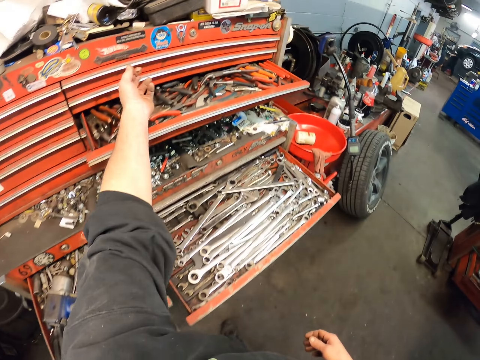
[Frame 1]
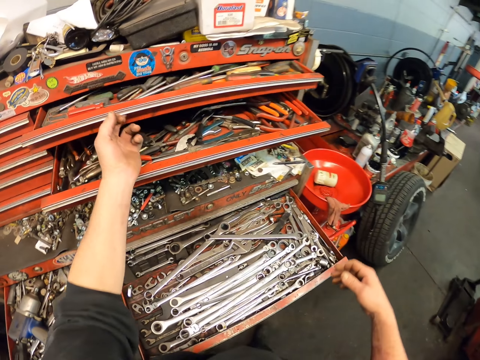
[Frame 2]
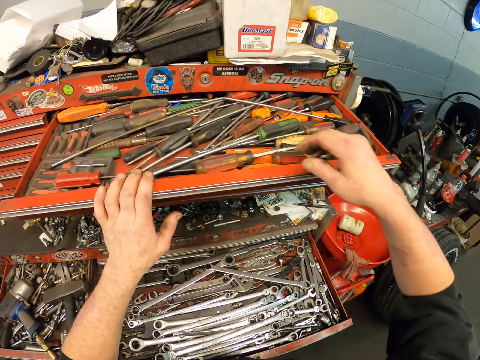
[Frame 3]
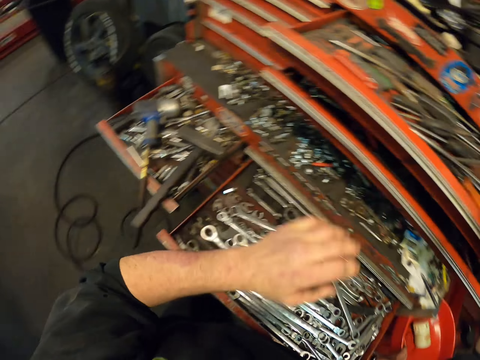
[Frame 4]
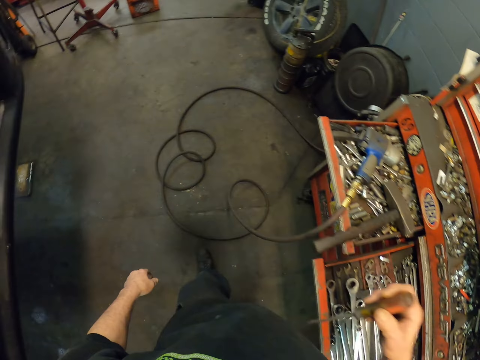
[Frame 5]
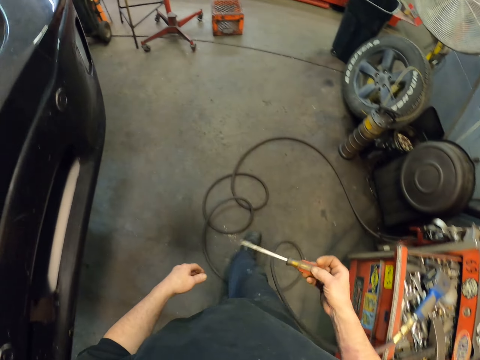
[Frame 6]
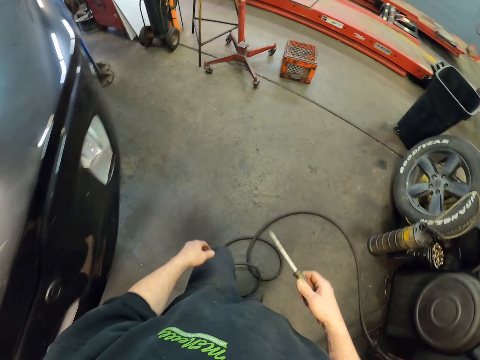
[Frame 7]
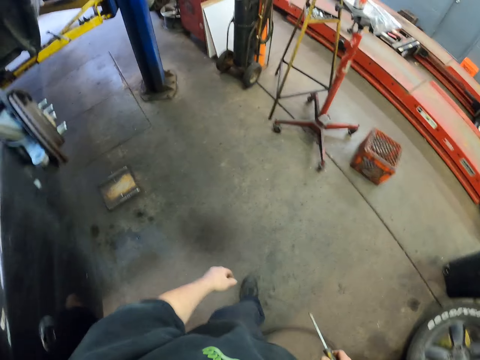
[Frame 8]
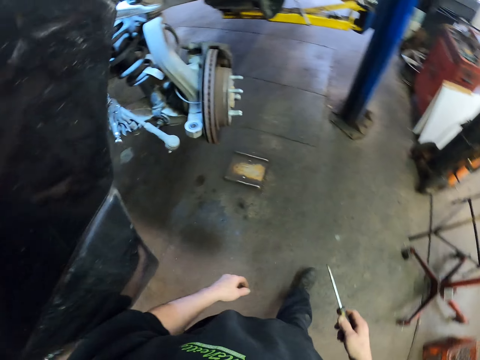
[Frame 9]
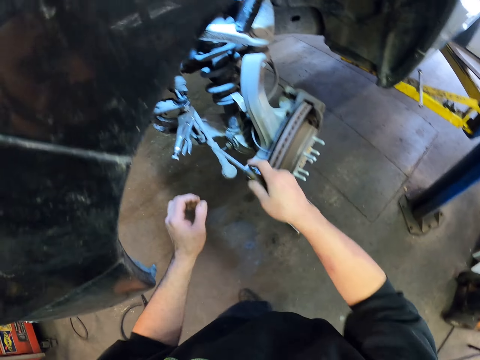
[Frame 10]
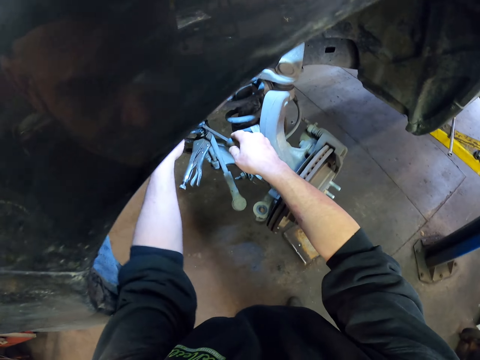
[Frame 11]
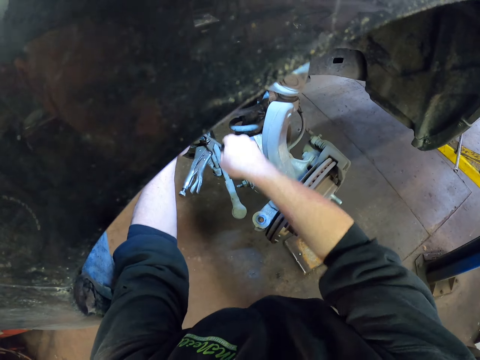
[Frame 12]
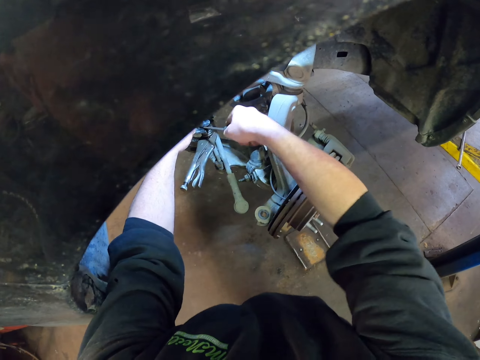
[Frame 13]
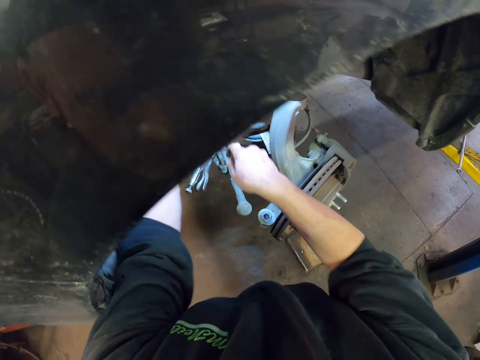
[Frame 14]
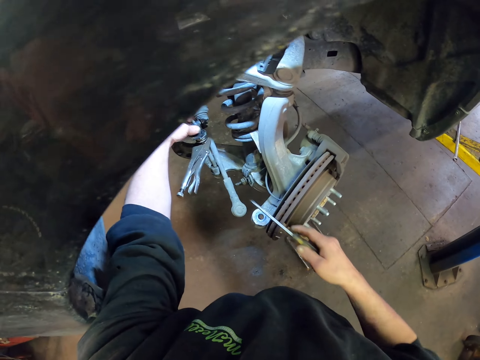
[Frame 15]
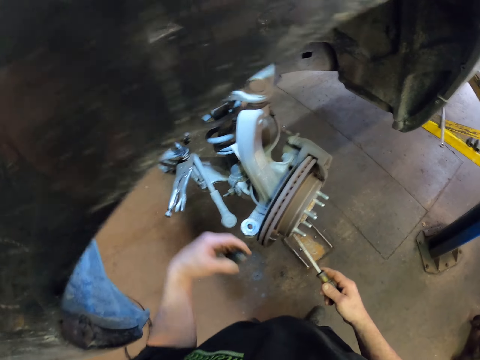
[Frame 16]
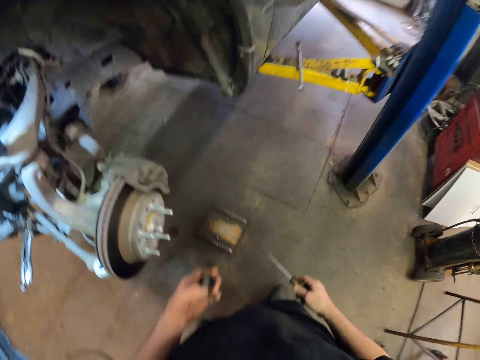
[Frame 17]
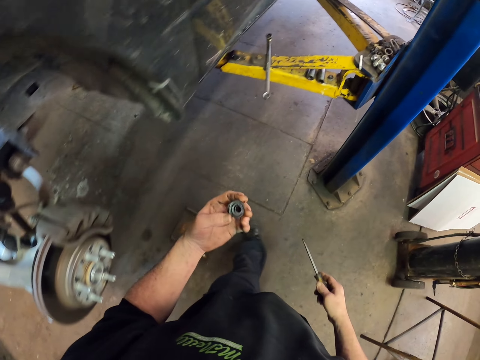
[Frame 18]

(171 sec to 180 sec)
The camera wearer opens the drawer. They pick up the screwdriver from the drawer. They walk around the garage. They use the screwdriver. They loosen the nuts. They hold the bolt.

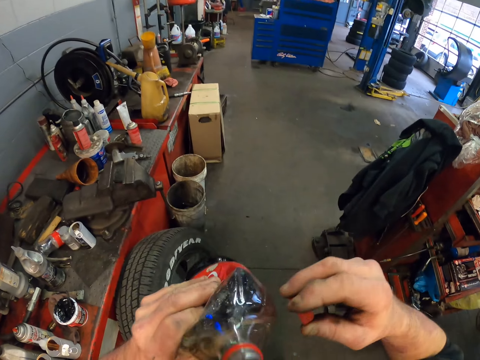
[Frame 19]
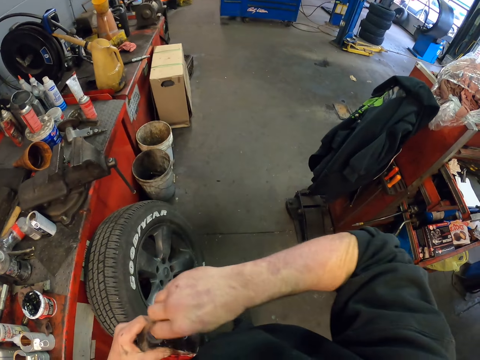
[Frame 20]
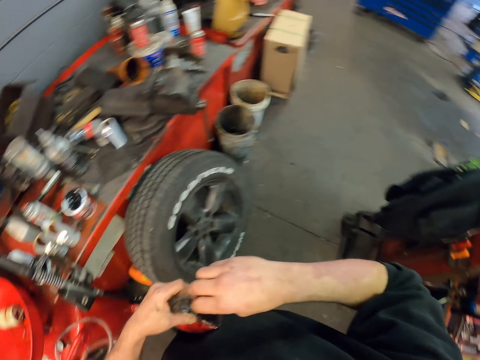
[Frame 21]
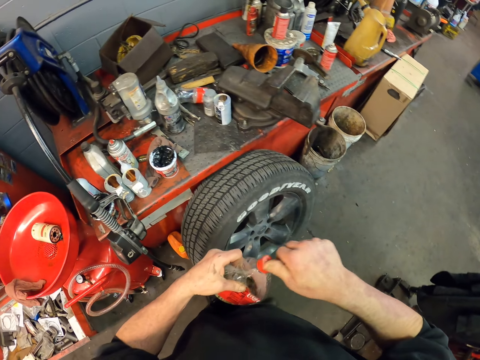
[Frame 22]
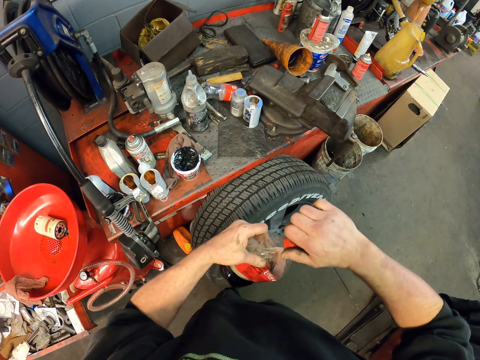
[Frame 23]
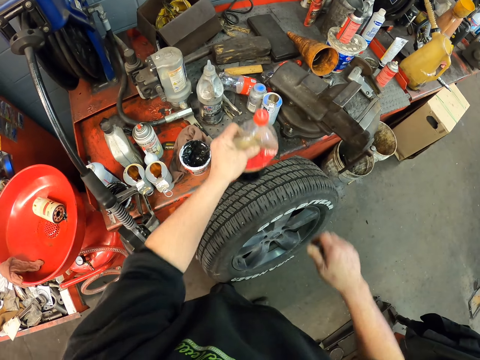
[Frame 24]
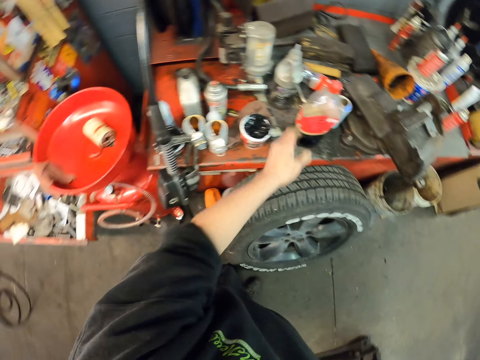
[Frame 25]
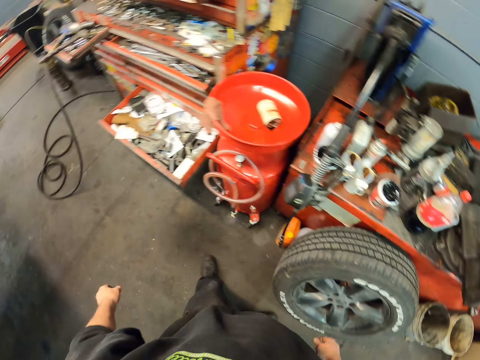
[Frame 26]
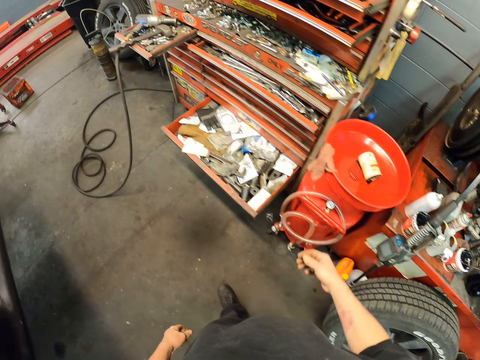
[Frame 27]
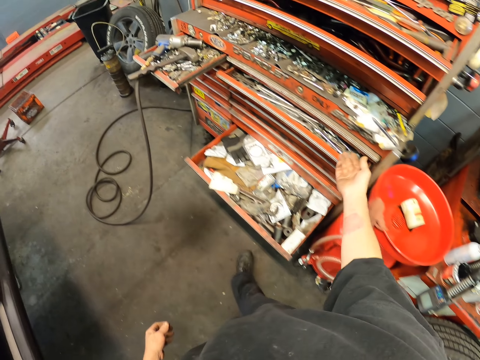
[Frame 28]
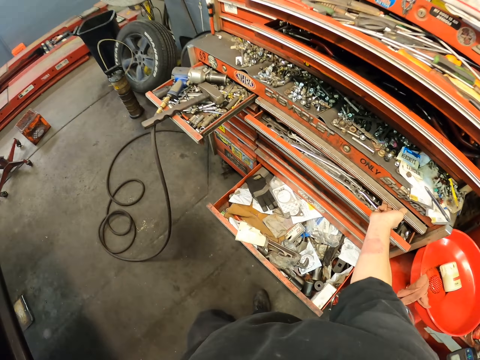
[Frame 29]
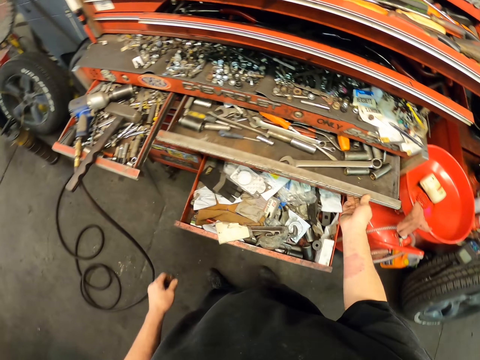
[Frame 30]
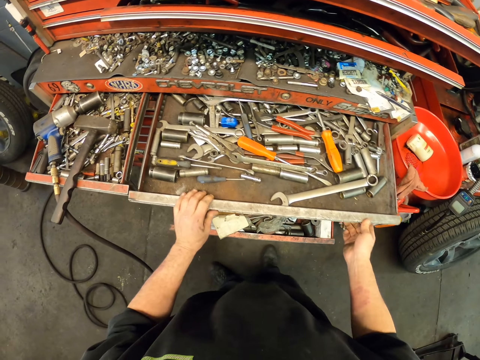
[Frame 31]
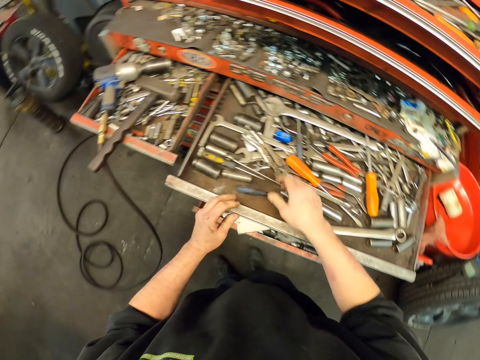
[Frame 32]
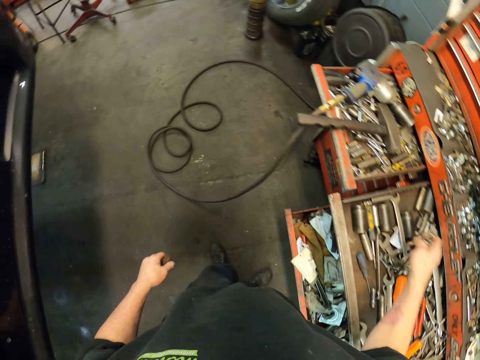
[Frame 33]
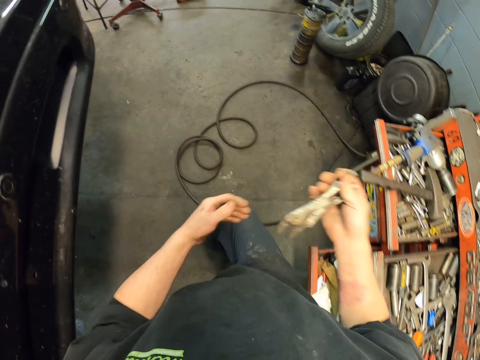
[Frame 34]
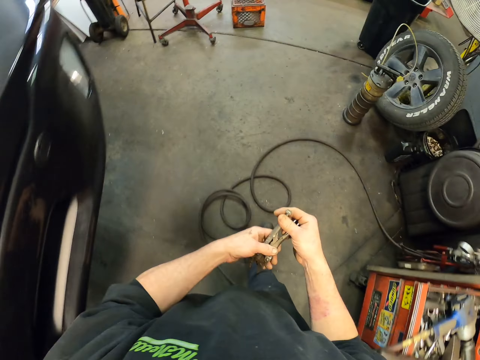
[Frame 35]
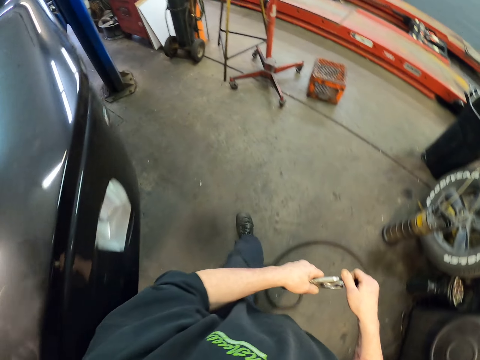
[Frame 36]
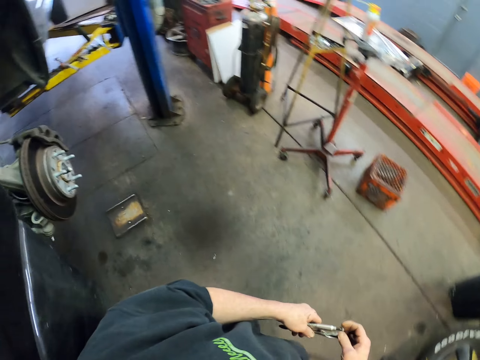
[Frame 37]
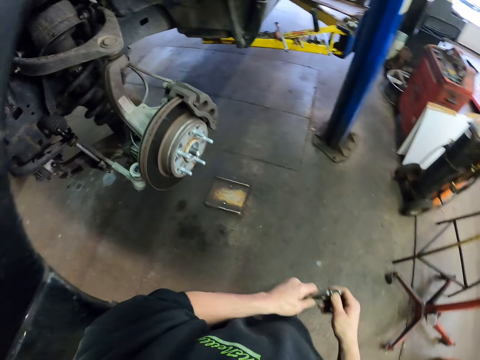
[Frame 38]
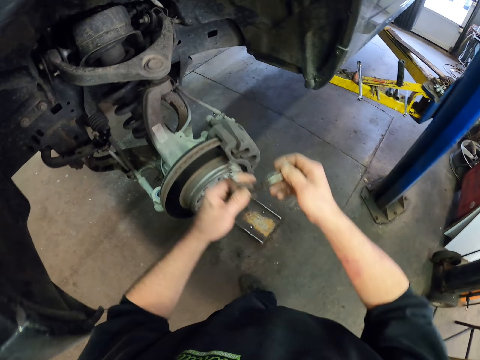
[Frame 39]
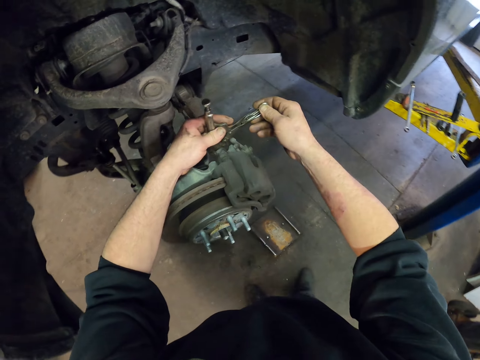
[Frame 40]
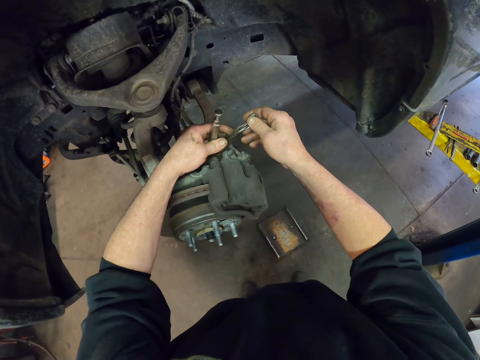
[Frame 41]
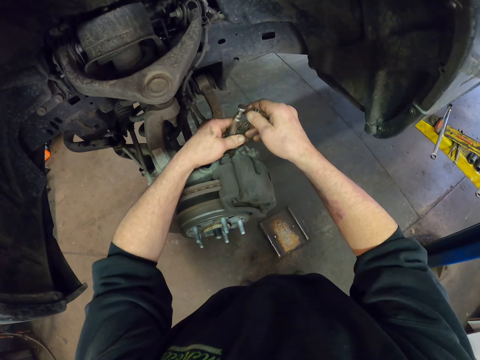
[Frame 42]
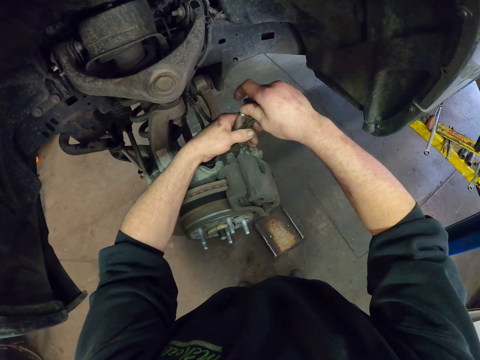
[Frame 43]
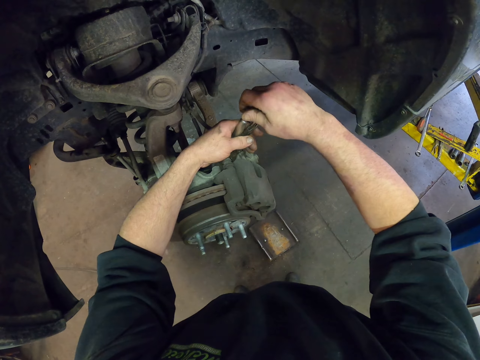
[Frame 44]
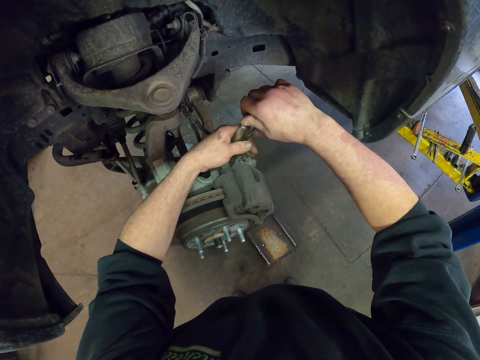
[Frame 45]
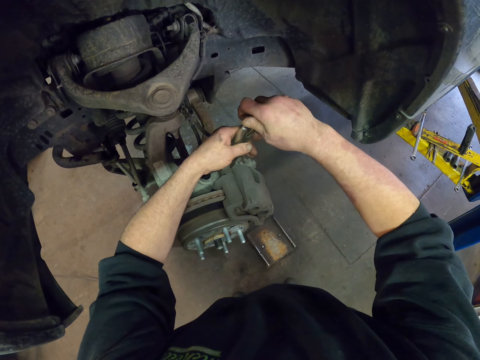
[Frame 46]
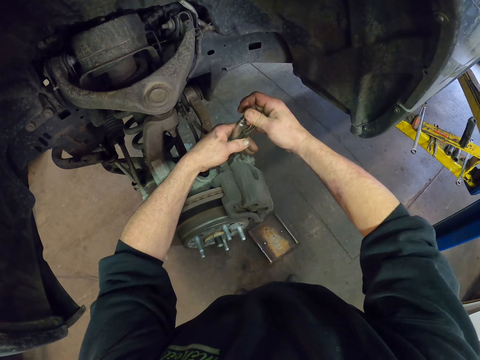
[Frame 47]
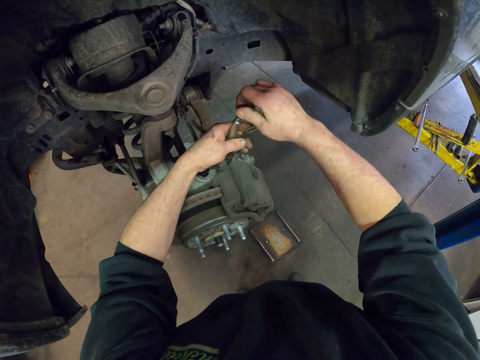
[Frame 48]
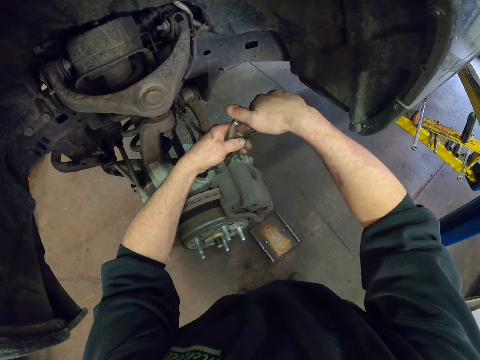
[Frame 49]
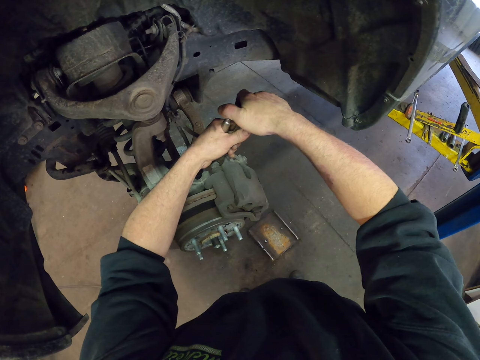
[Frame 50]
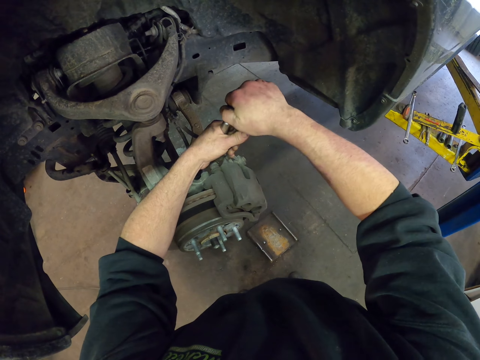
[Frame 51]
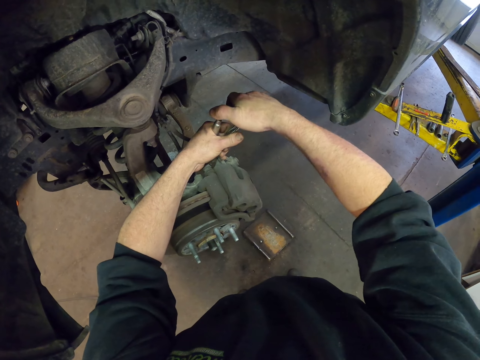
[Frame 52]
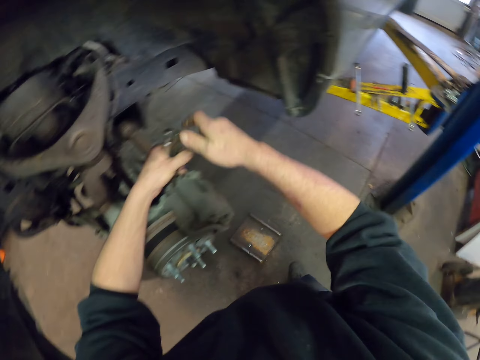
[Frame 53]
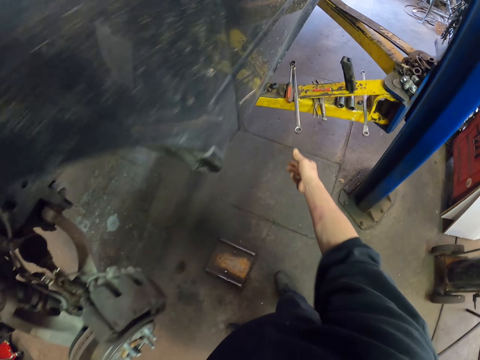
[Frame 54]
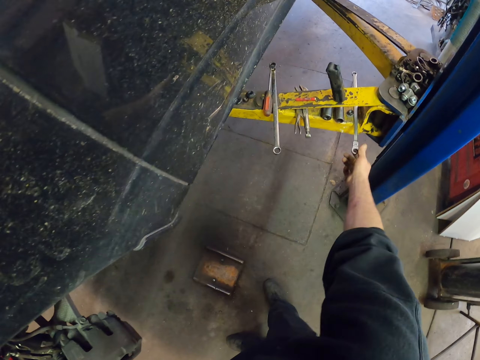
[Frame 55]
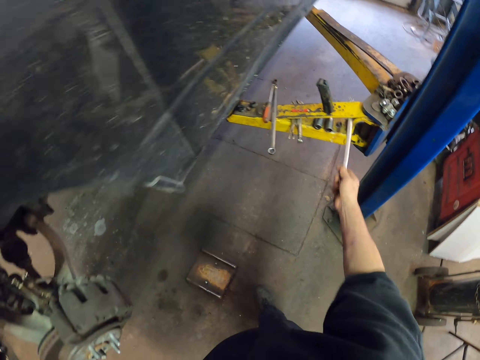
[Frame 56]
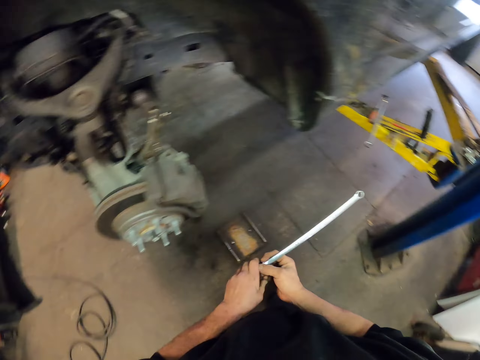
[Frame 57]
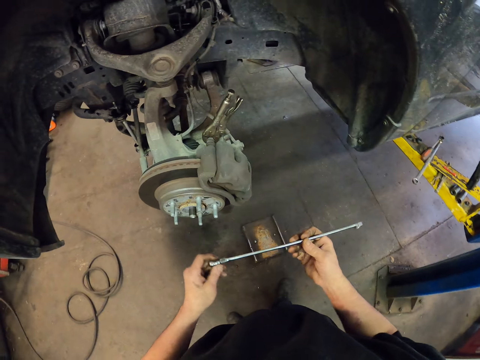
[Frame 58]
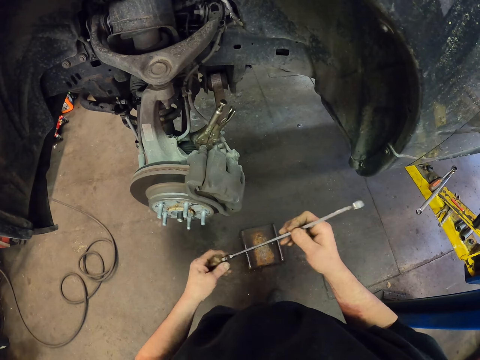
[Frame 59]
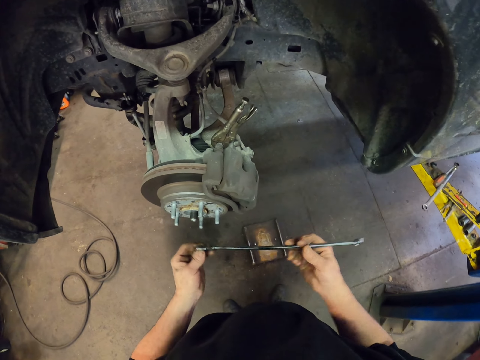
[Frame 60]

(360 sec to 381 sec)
The camera wearer closes the bottle. They put the soda bottle on the table. They open the drawer. They pick up spanners. They make some steps. They pick up the clips from the drawer. They open the nuts. They fix the clip on the nut. They pick up the wrench from the crane.
